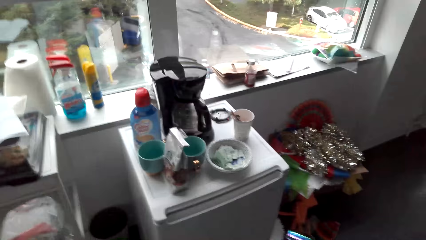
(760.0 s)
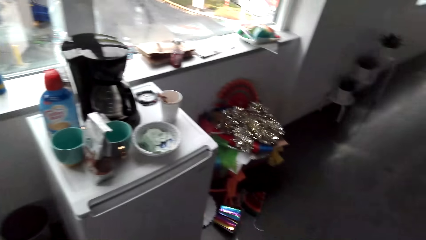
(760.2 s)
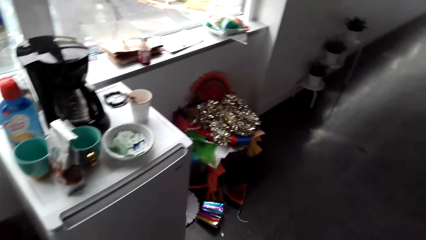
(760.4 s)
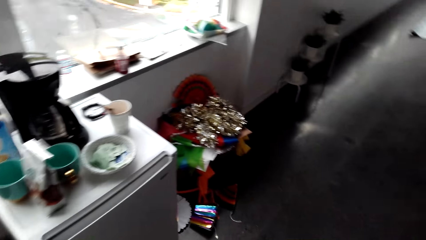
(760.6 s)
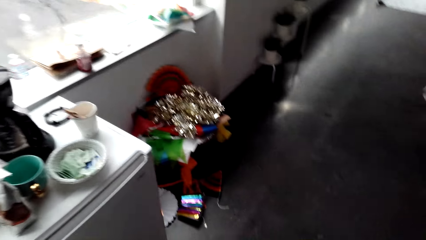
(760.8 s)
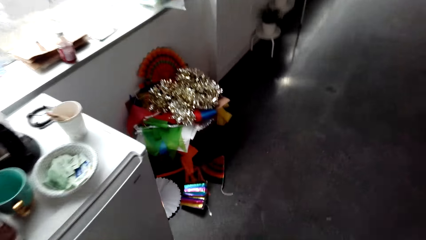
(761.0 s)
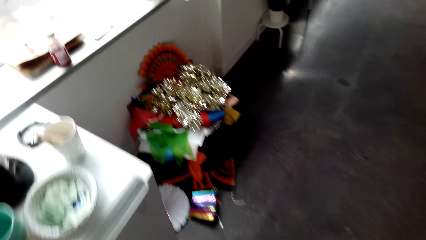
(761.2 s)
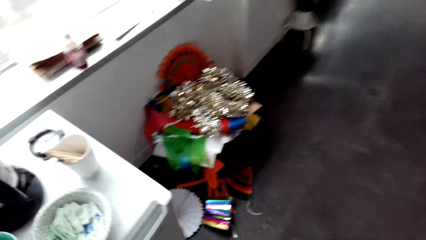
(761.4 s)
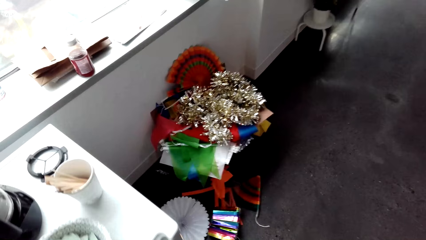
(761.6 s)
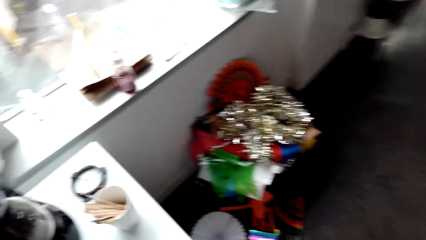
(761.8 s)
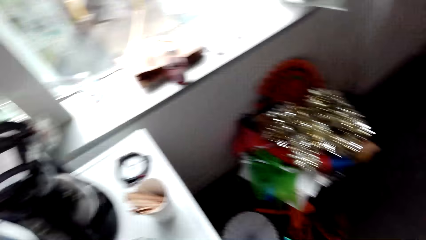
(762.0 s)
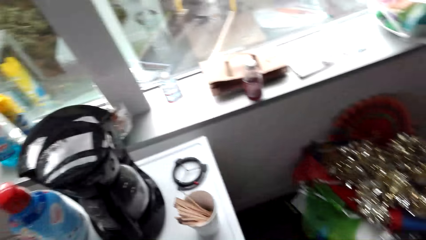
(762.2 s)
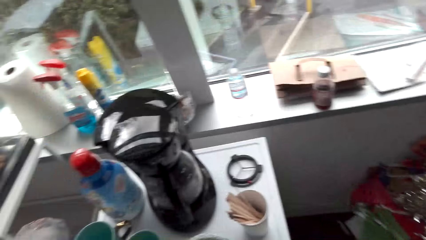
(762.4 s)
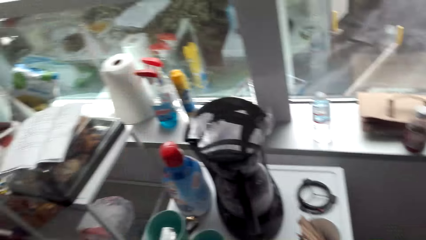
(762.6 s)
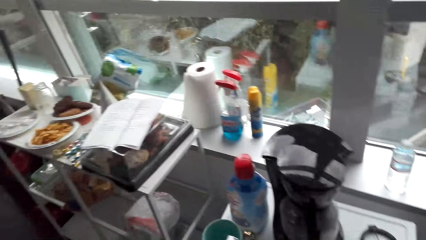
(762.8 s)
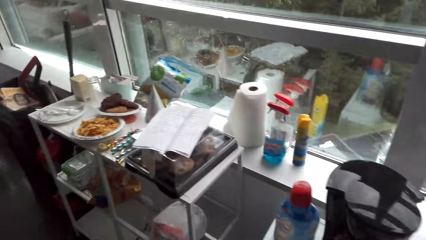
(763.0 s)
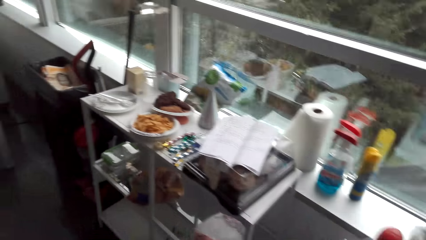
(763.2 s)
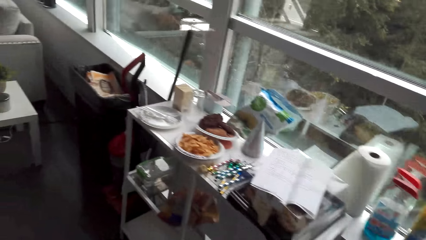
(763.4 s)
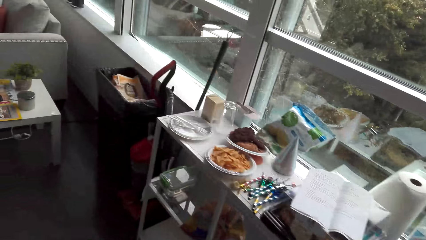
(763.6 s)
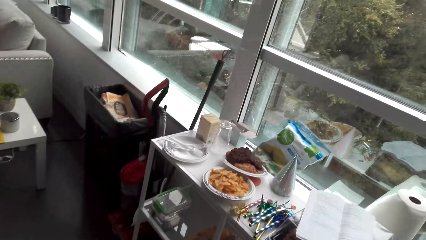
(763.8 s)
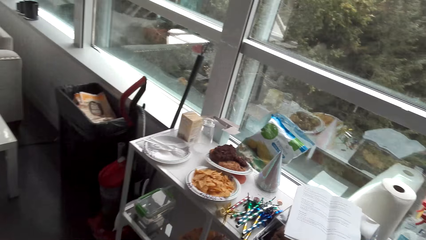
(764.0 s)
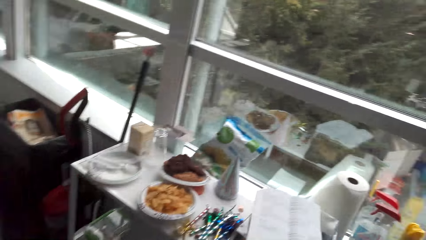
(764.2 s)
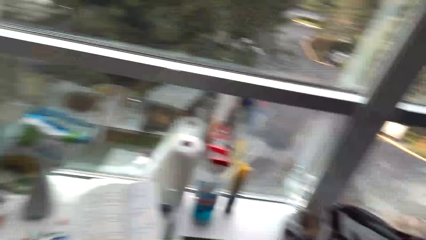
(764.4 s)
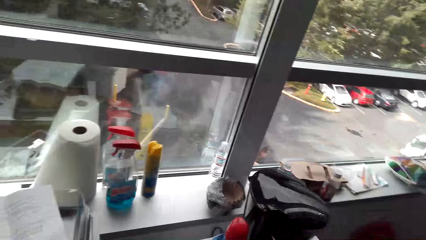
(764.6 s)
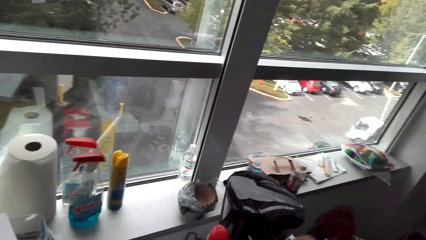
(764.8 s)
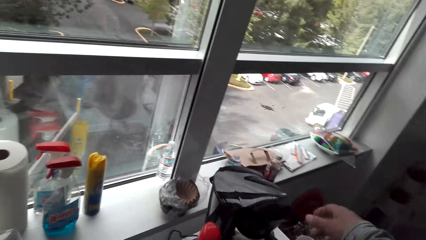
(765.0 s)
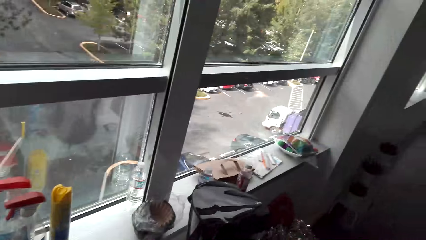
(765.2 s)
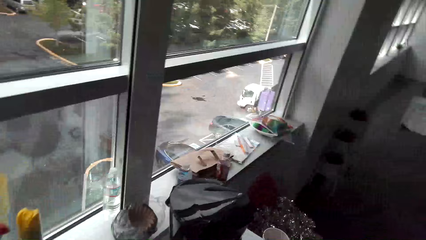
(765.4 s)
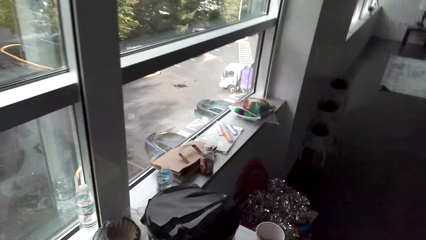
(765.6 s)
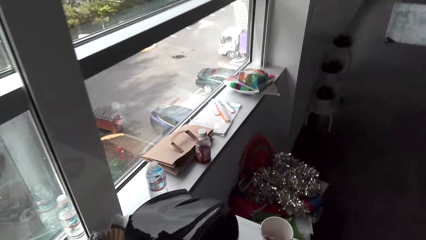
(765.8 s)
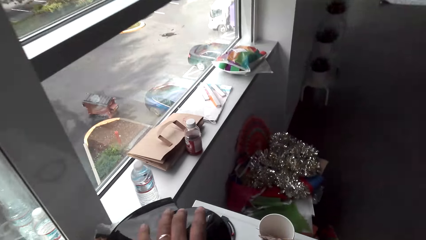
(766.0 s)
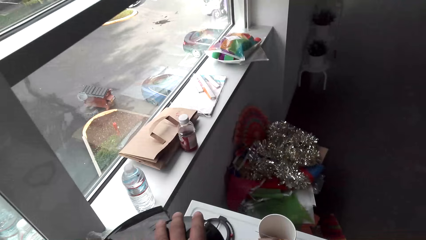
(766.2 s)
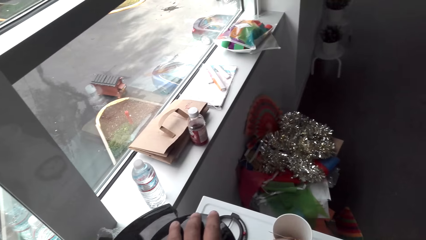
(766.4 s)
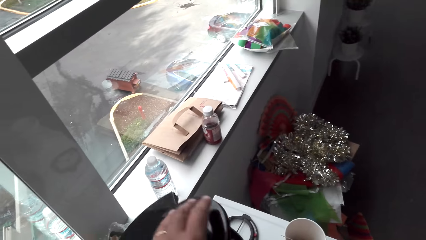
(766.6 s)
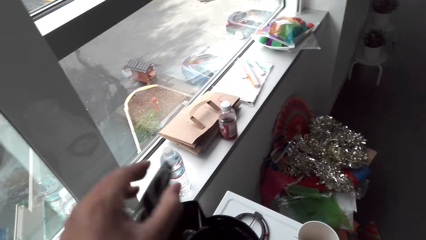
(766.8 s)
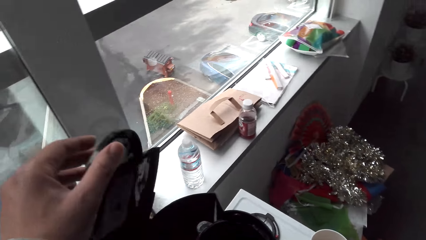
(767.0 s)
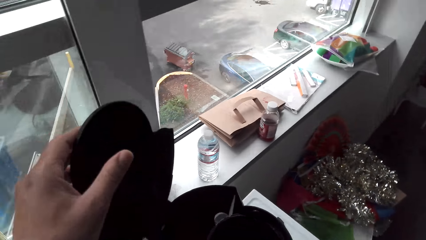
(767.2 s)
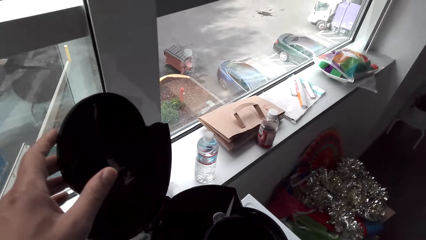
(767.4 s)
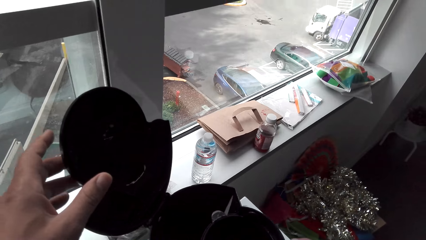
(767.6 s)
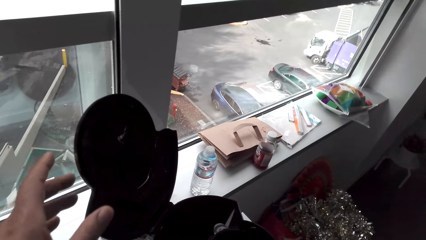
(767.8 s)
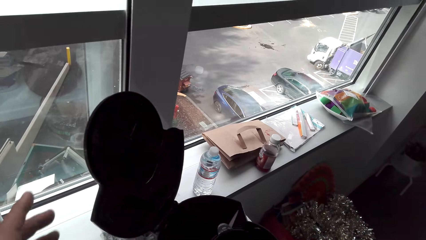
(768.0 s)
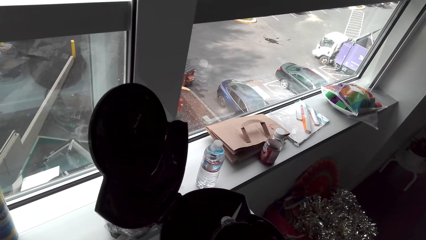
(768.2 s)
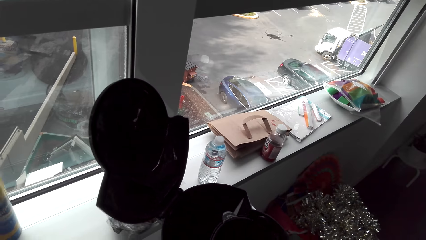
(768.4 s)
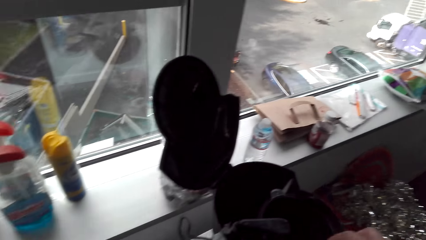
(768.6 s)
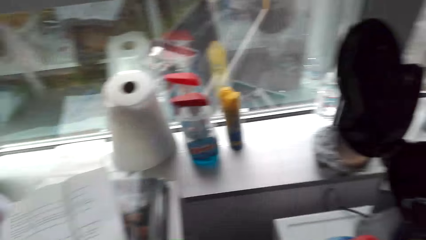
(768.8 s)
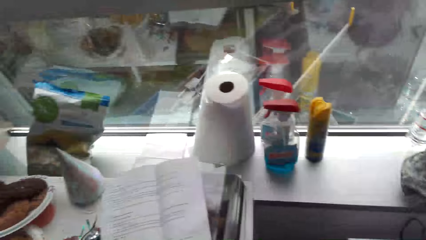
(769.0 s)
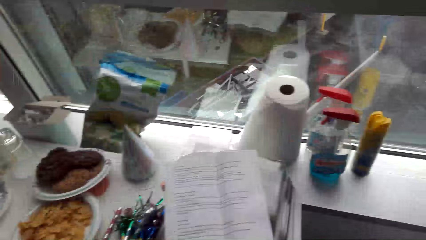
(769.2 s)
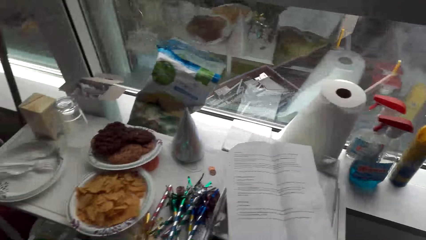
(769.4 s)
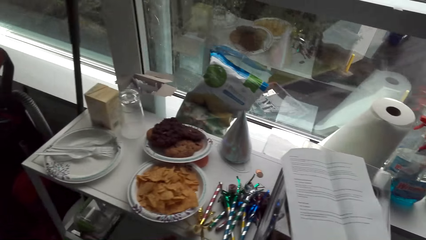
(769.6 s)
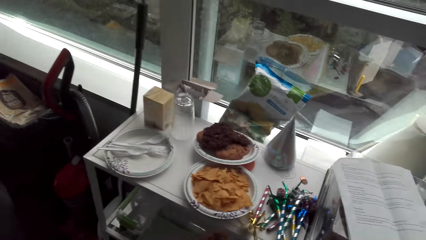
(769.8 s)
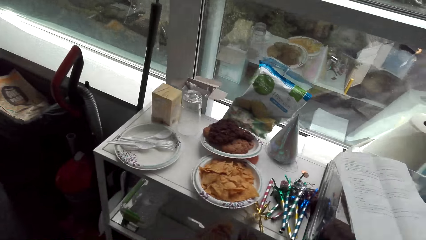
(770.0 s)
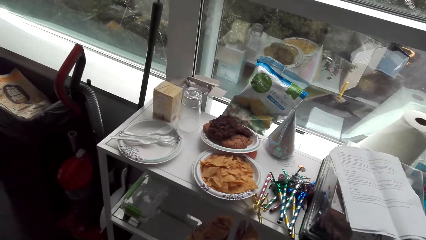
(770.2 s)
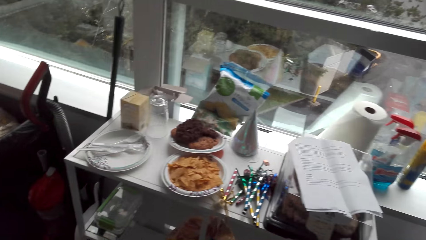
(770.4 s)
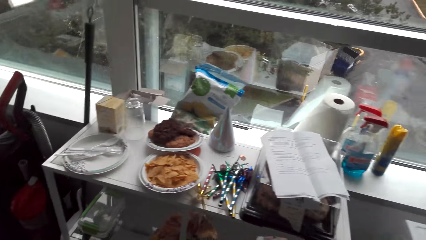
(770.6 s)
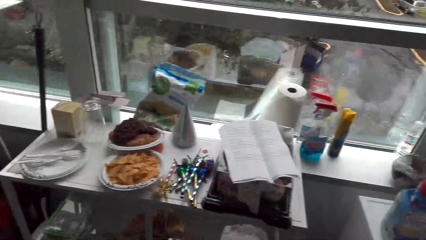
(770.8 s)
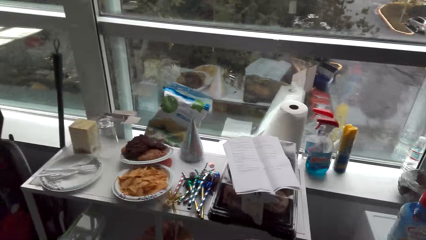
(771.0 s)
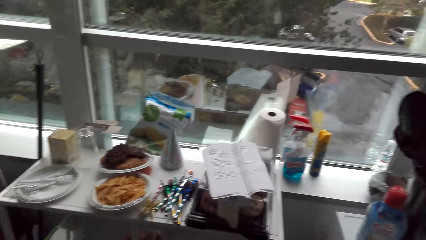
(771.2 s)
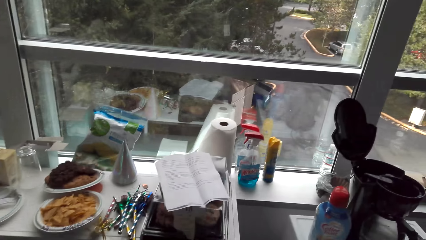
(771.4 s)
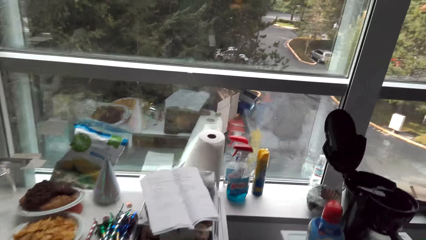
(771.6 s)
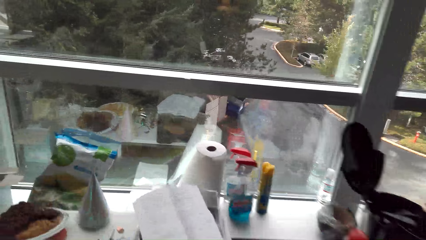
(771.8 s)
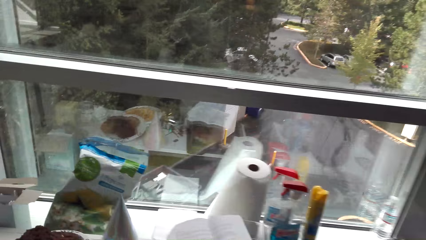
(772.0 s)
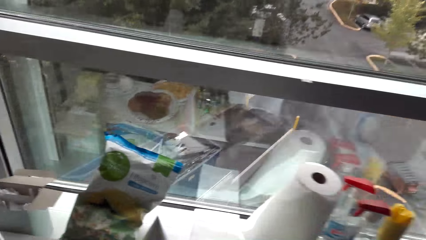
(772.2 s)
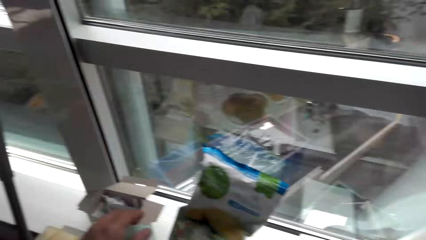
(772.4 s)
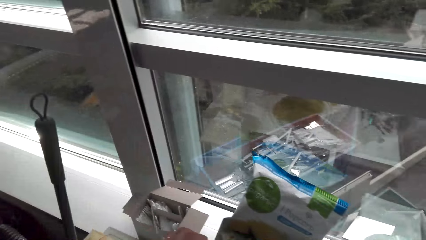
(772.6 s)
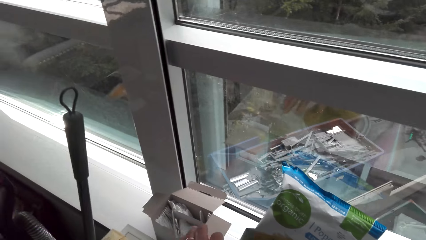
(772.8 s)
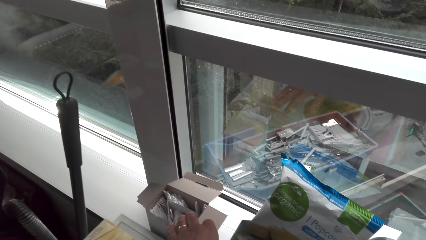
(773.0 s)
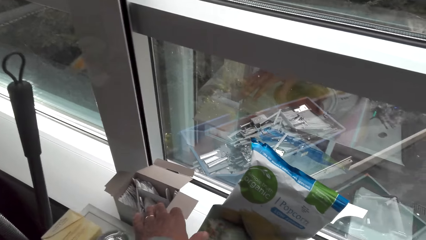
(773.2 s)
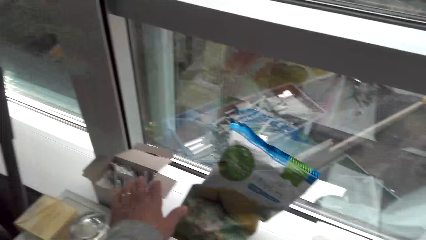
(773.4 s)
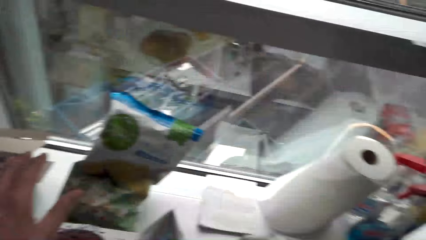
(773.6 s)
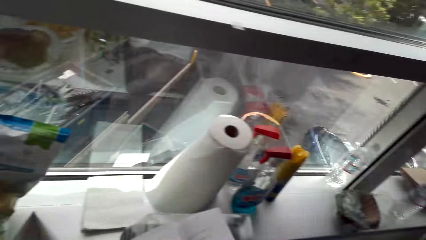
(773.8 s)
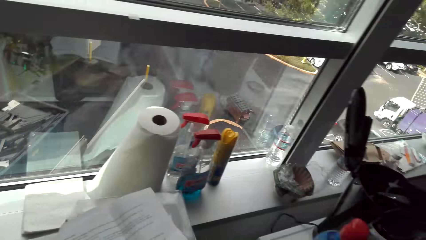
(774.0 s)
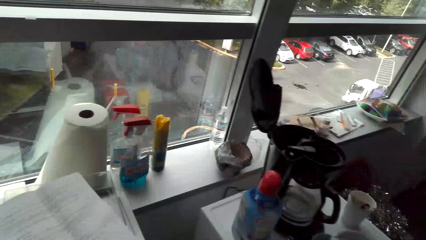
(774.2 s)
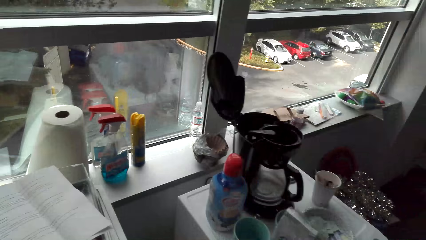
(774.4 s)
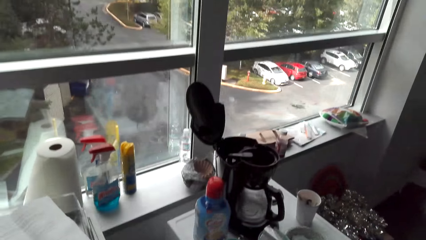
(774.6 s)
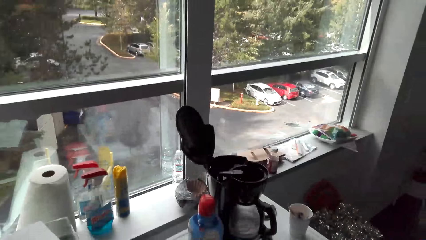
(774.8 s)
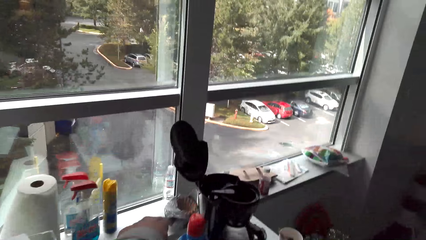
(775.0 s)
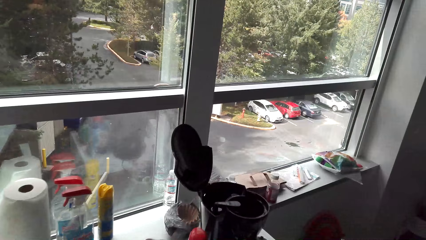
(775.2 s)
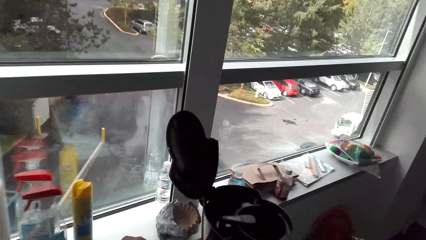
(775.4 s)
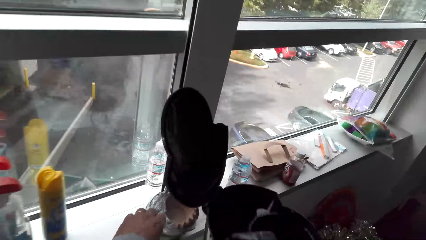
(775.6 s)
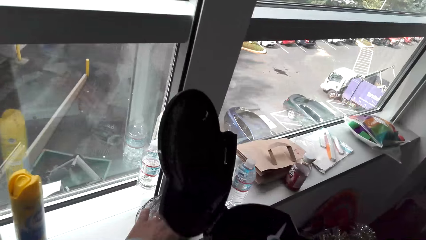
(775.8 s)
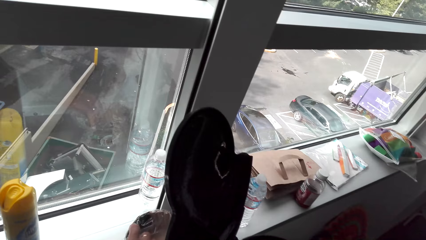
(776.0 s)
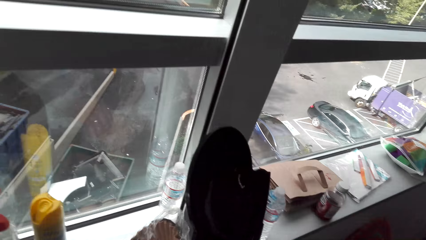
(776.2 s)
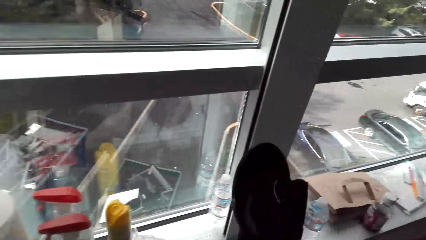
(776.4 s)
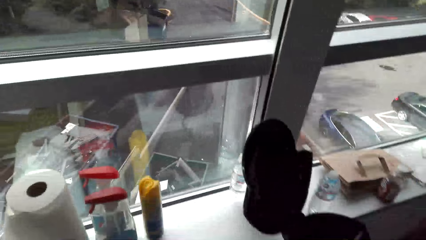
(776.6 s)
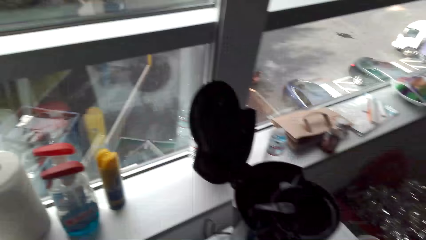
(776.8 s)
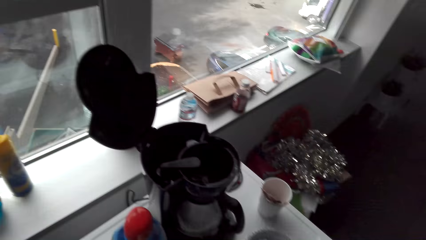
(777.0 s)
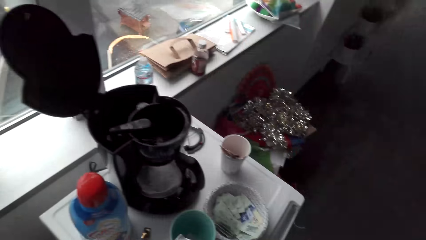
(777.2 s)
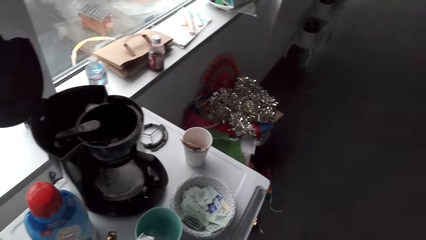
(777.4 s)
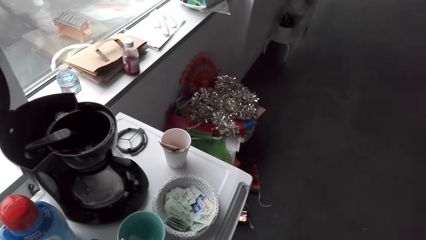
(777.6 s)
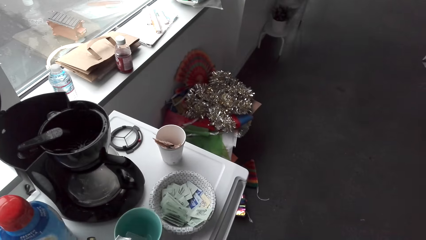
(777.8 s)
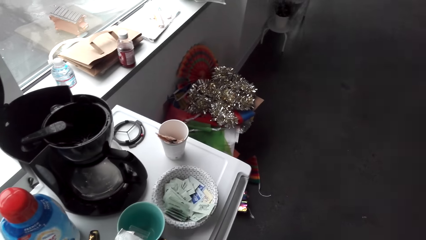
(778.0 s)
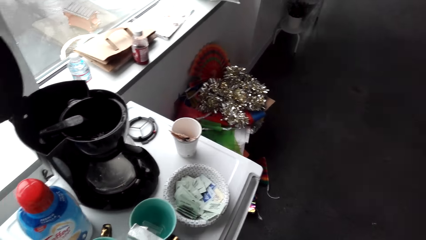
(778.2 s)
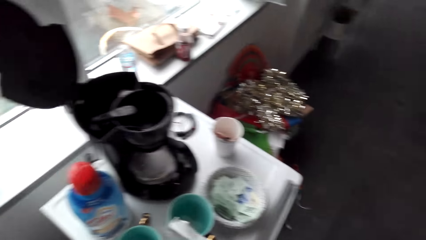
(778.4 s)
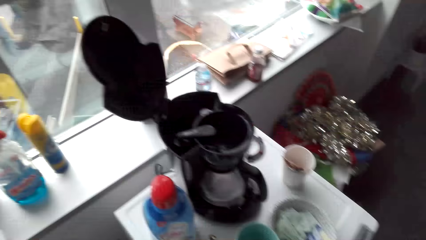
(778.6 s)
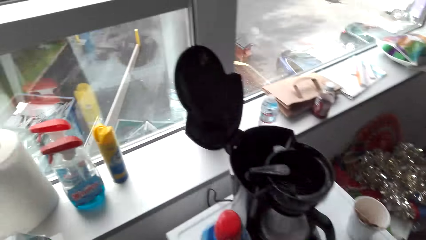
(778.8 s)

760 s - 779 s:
The camera wearer speaks. They open the lid. They walk backwards. They walk forward.
